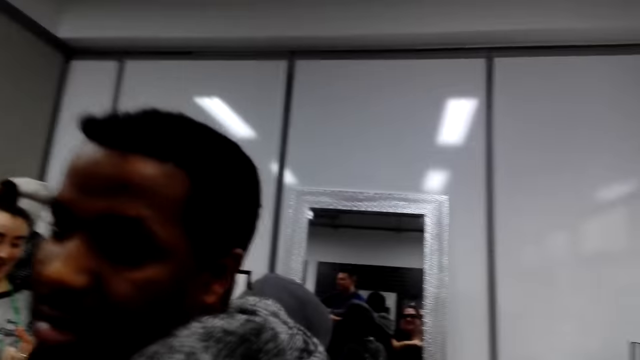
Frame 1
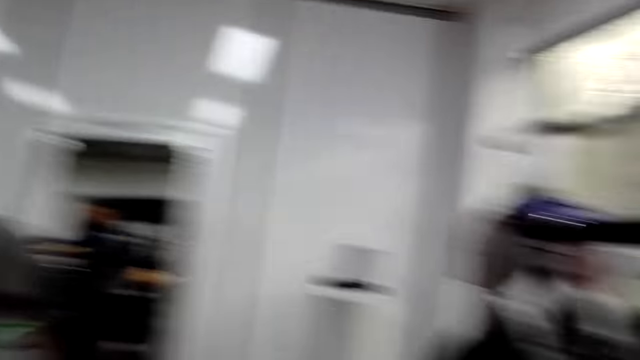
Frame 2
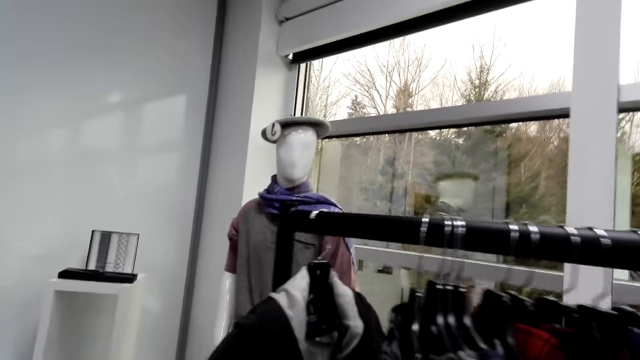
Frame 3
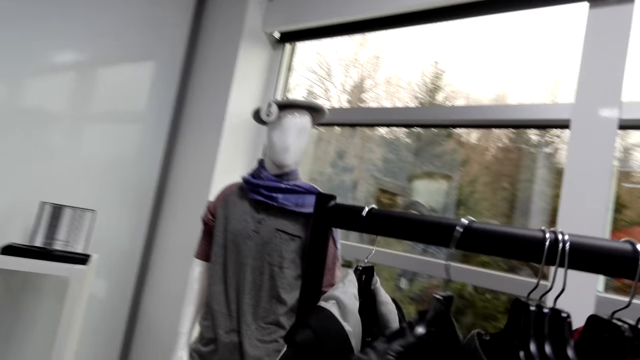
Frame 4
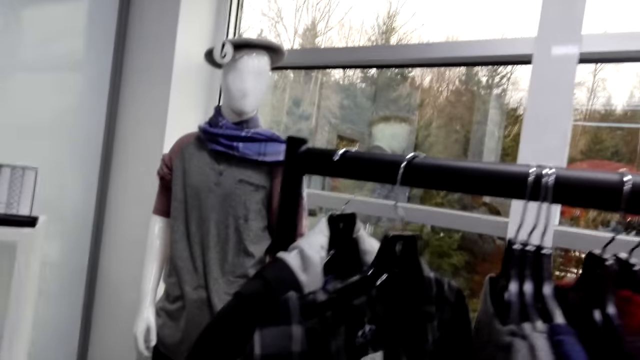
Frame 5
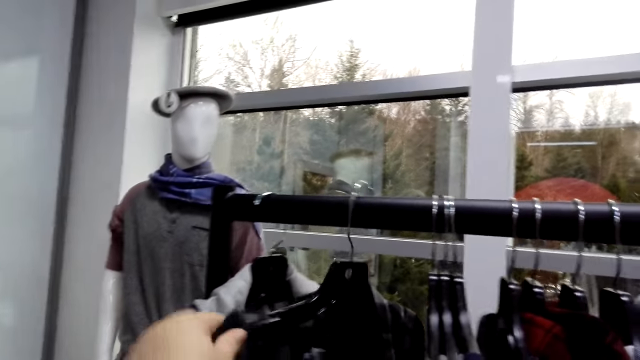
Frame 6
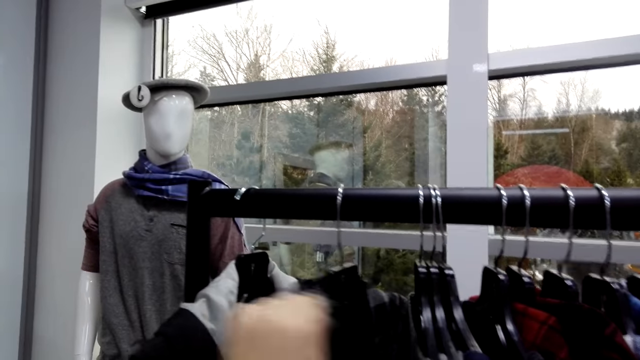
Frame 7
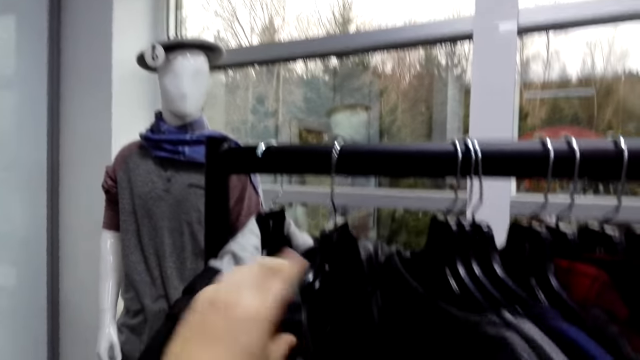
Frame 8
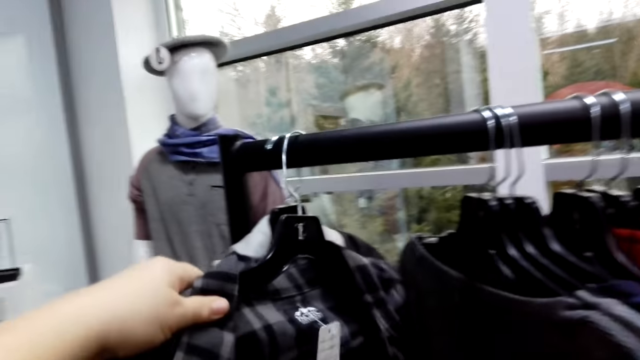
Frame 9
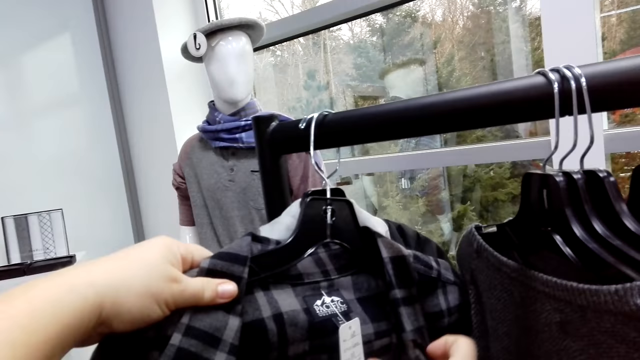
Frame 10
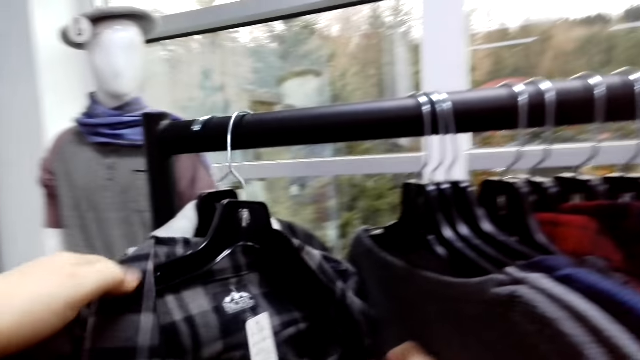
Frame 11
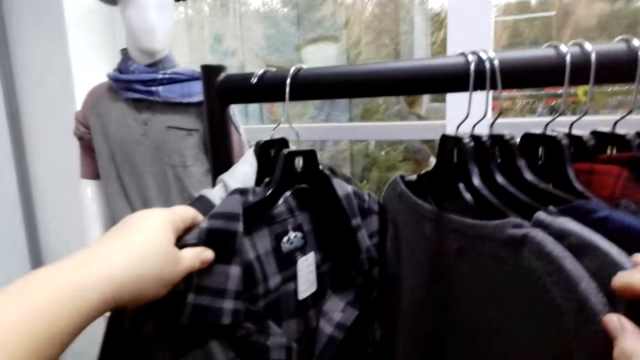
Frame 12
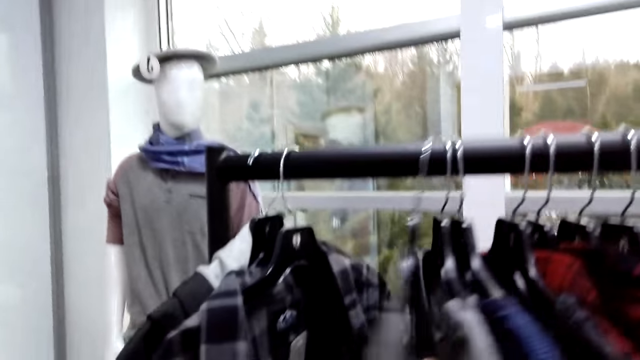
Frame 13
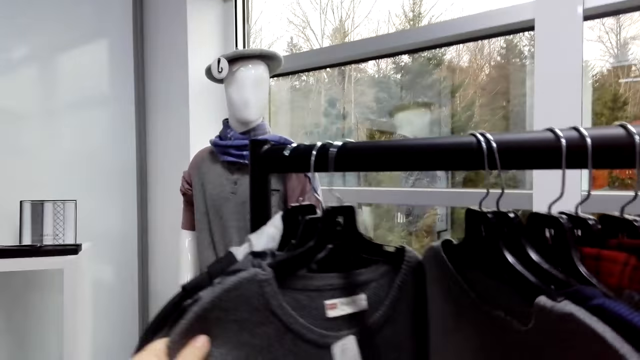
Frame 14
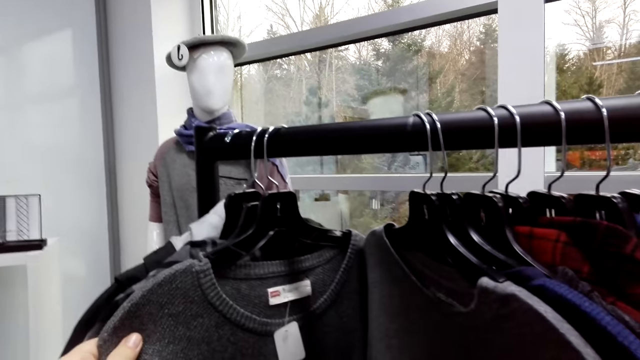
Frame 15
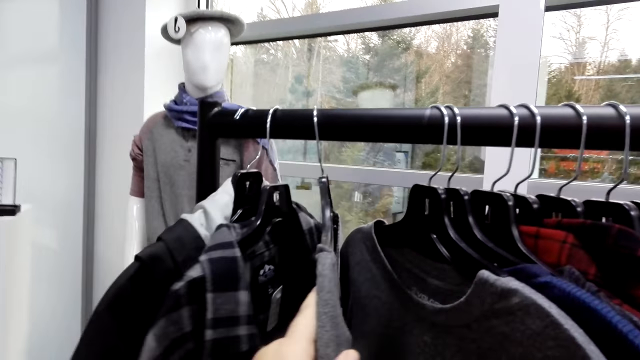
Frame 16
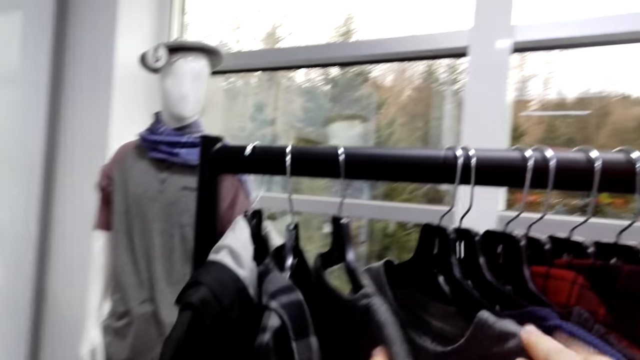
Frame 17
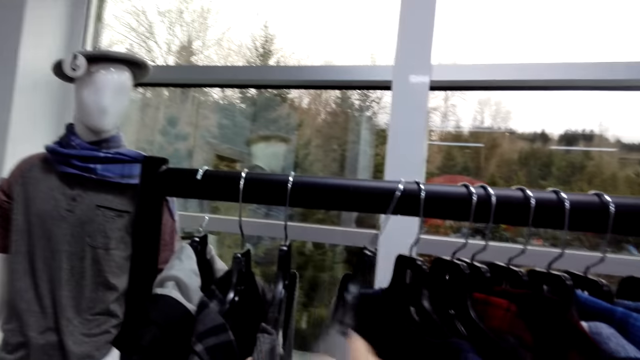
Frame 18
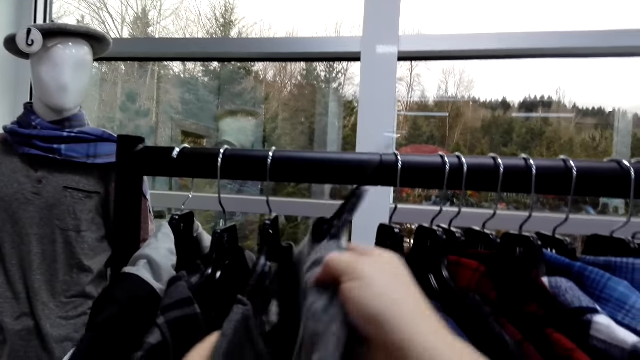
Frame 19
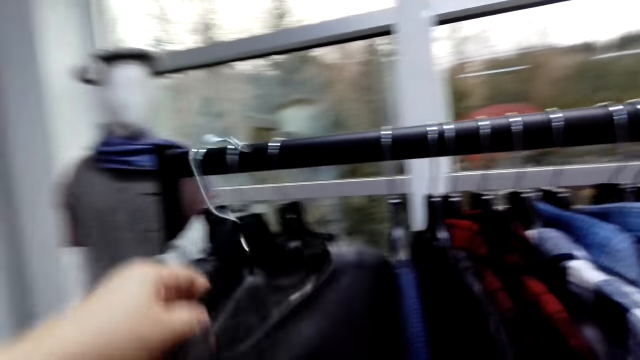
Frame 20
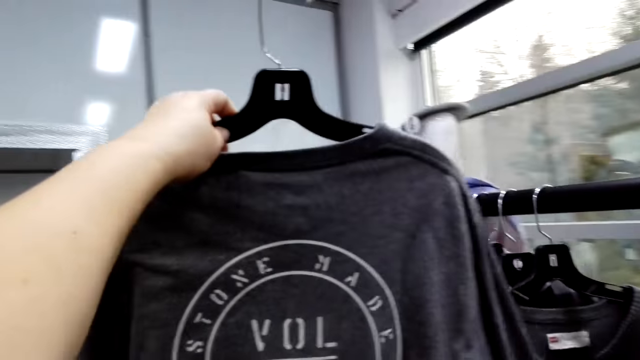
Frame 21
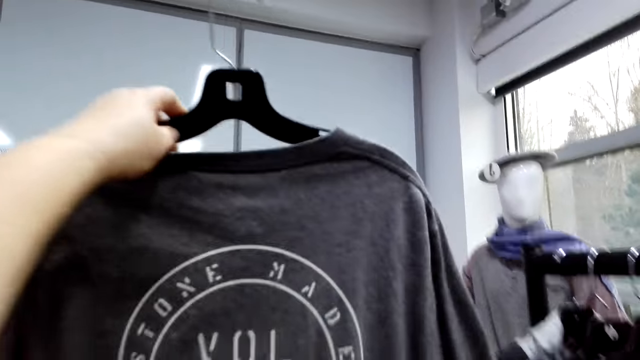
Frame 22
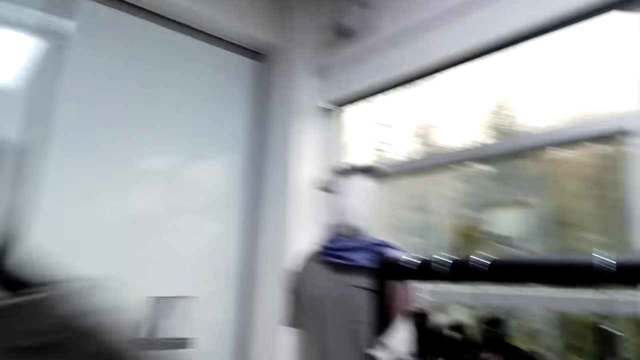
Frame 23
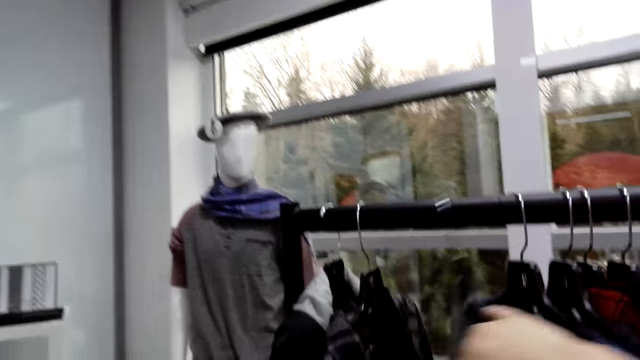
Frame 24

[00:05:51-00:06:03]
The camera wearer holds the blouse. They unhang the t-shirt. They hold up the t-shirt. They check the t-shirt.

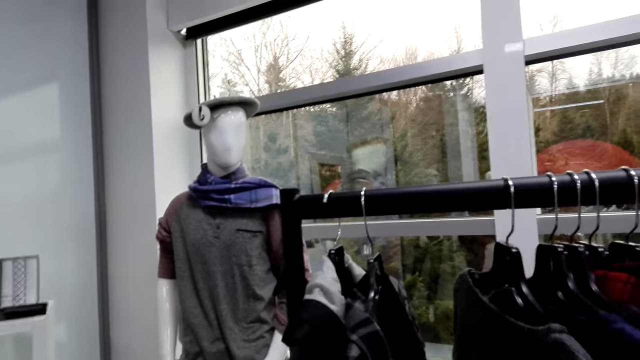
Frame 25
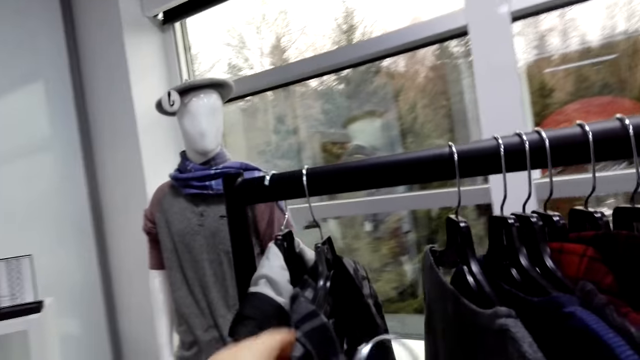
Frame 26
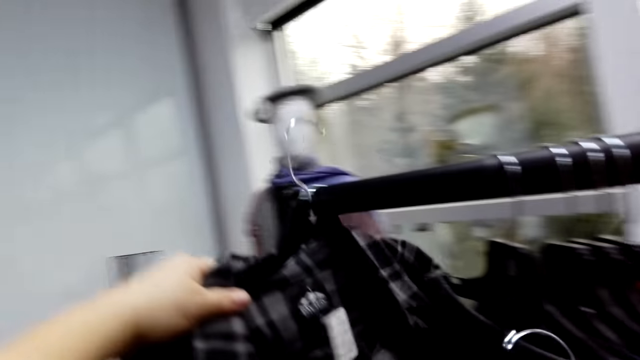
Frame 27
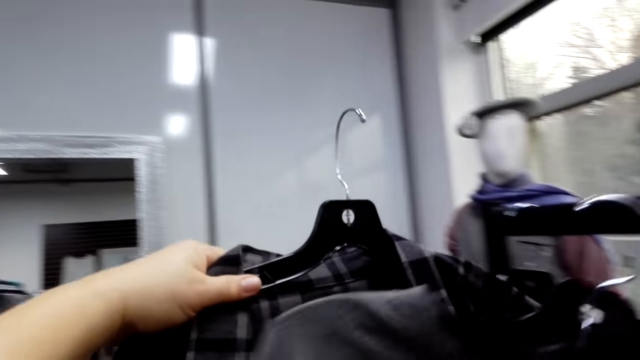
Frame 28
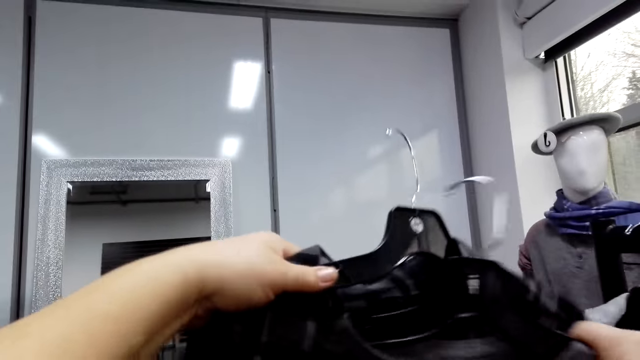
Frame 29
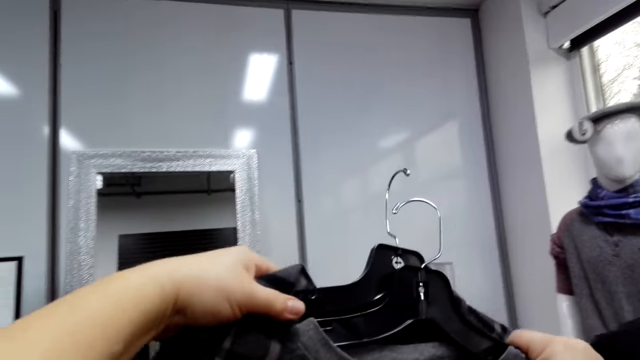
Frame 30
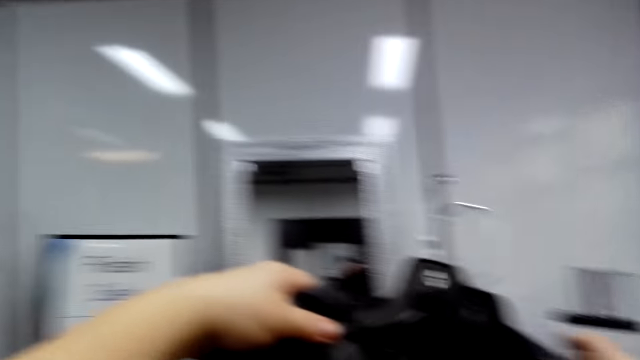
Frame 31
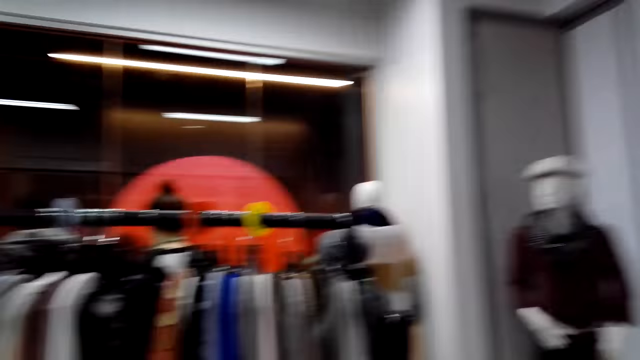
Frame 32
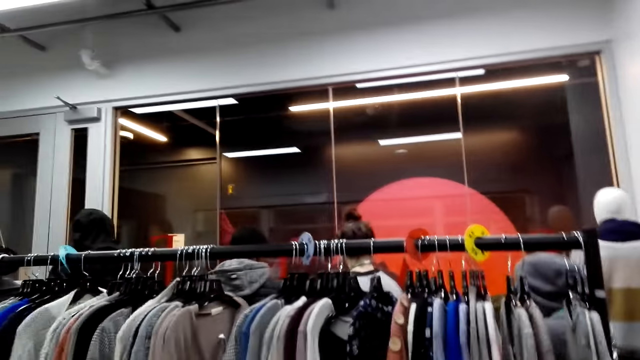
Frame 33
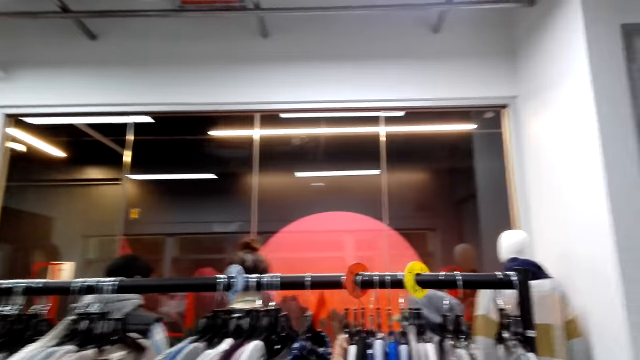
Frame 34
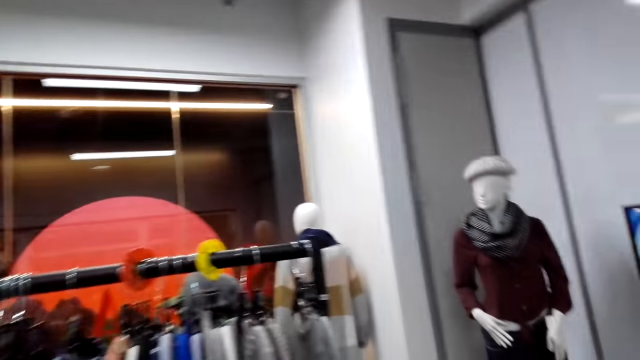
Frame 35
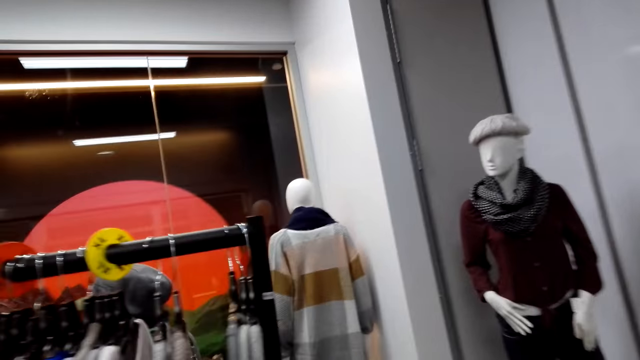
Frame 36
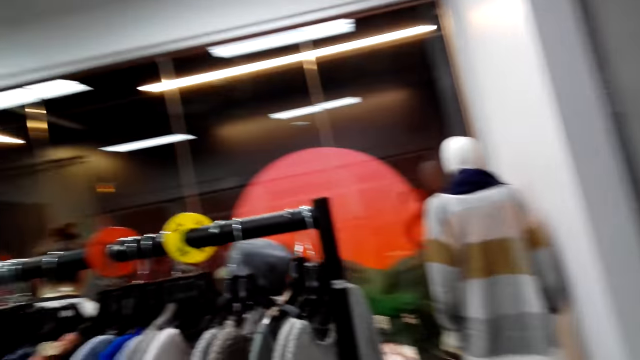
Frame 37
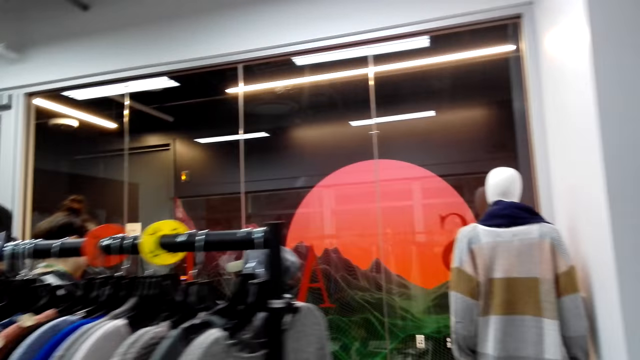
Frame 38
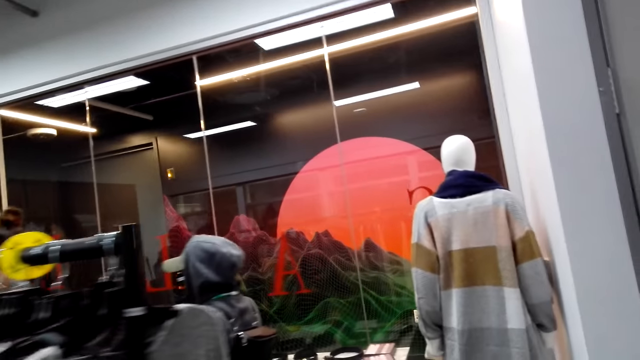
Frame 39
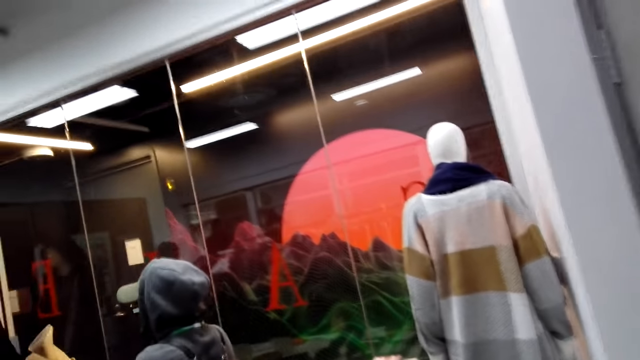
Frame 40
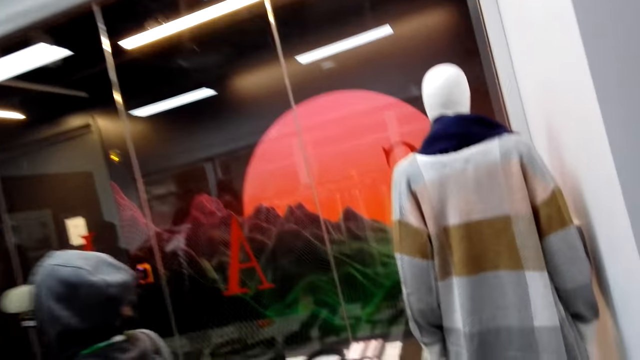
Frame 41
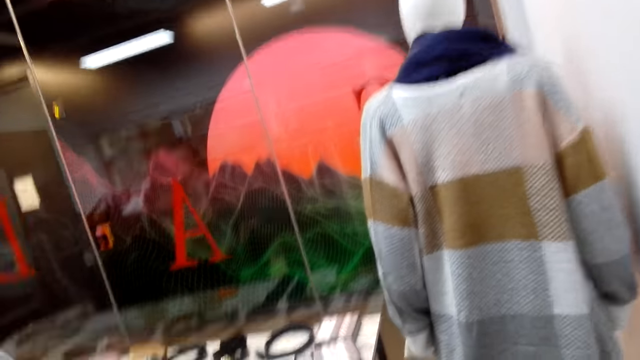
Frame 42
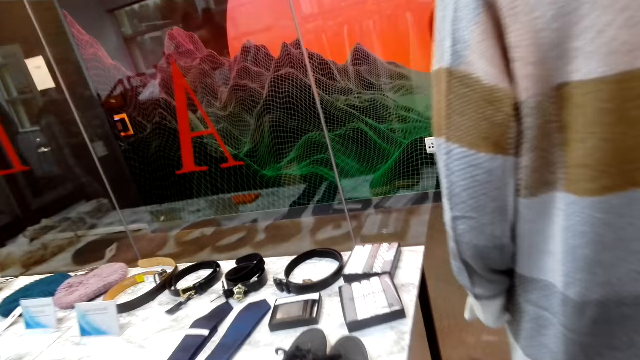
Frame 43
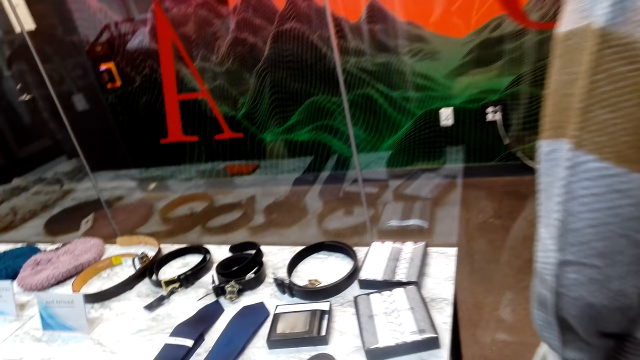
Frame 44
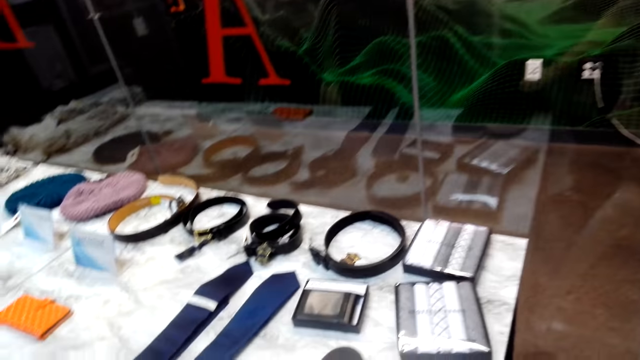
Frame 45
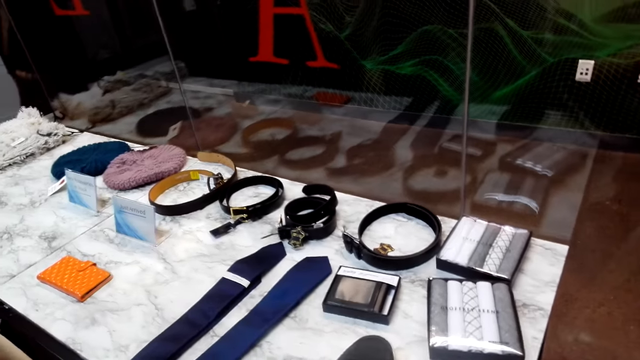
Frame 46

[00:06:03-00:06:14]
The camera wearer pushes the top on the rack. They pick a shirt on the rack. They hold up the shirts. They move around in the store.
